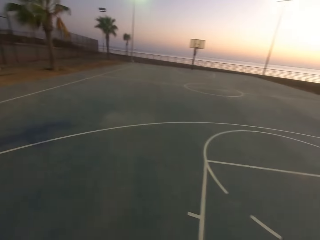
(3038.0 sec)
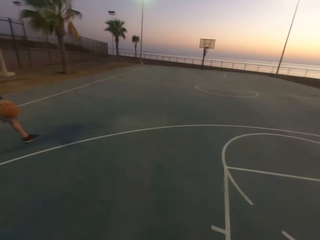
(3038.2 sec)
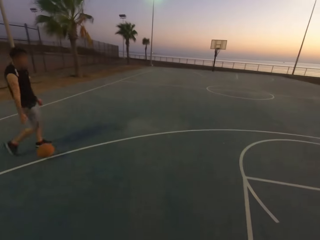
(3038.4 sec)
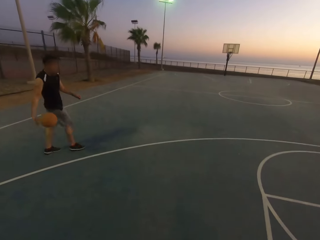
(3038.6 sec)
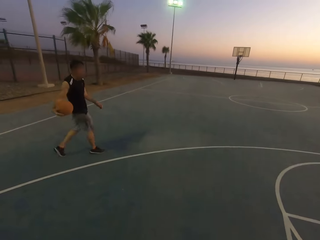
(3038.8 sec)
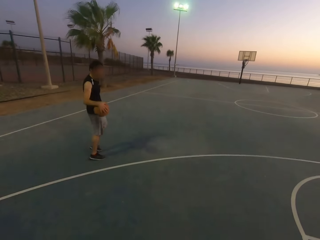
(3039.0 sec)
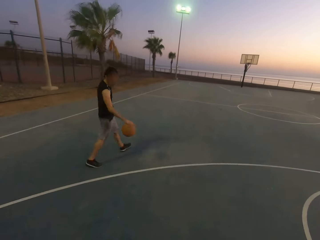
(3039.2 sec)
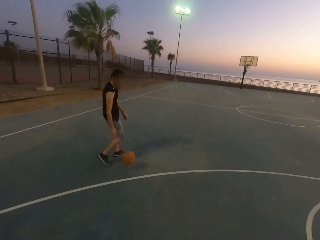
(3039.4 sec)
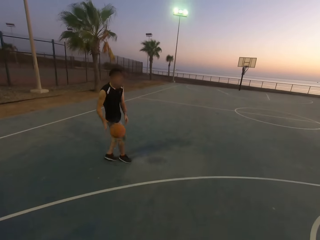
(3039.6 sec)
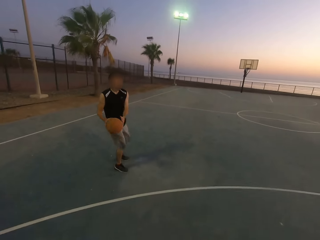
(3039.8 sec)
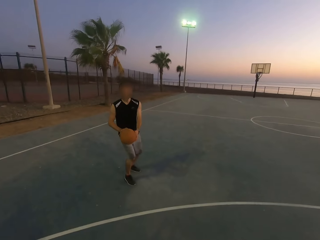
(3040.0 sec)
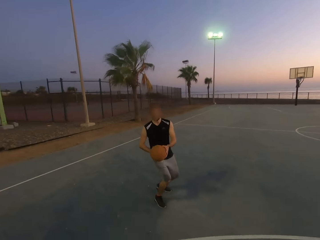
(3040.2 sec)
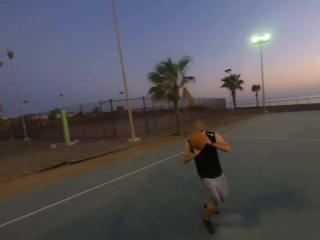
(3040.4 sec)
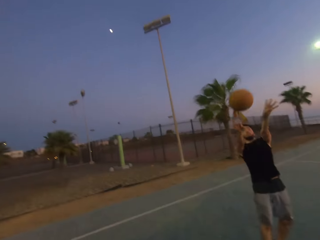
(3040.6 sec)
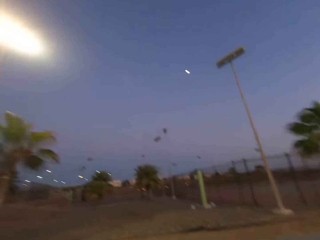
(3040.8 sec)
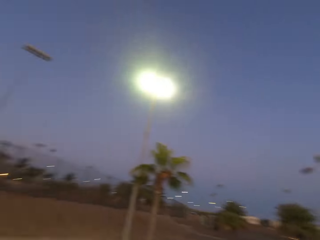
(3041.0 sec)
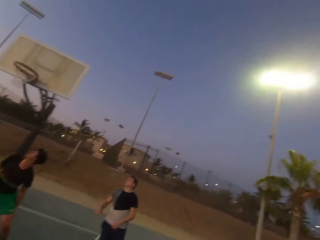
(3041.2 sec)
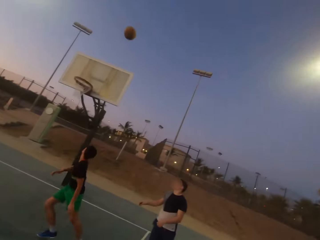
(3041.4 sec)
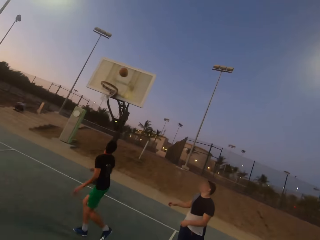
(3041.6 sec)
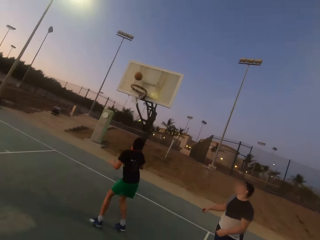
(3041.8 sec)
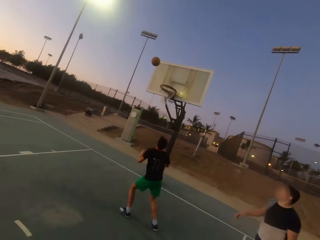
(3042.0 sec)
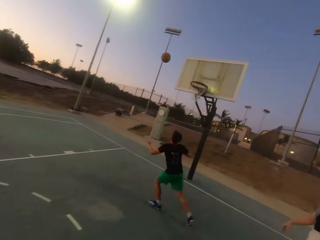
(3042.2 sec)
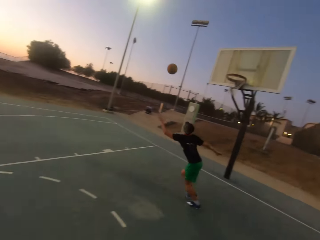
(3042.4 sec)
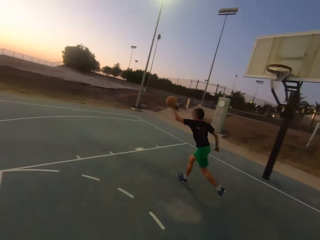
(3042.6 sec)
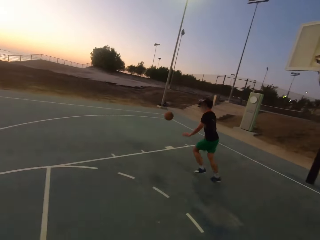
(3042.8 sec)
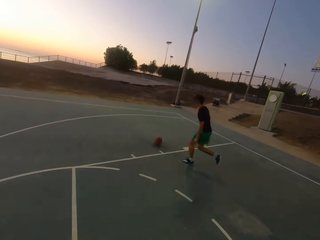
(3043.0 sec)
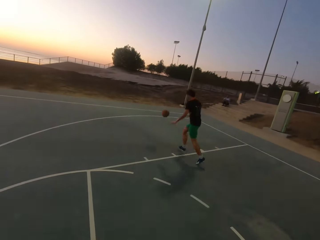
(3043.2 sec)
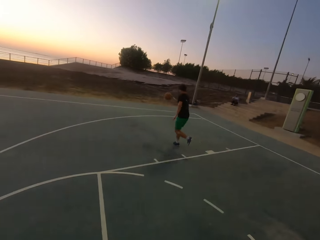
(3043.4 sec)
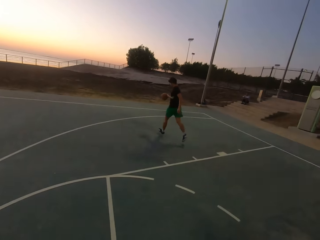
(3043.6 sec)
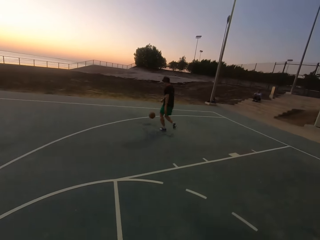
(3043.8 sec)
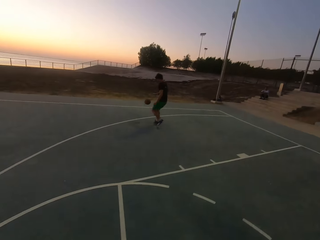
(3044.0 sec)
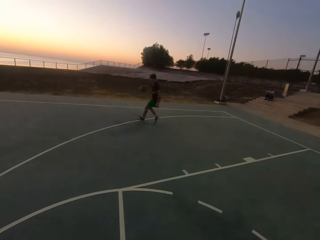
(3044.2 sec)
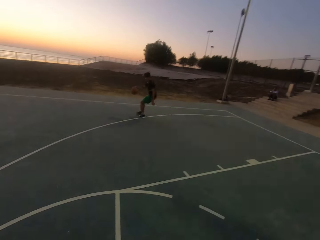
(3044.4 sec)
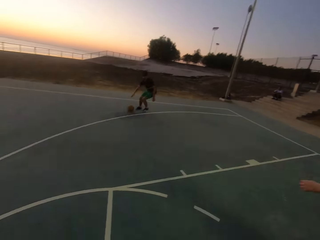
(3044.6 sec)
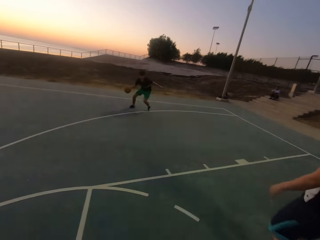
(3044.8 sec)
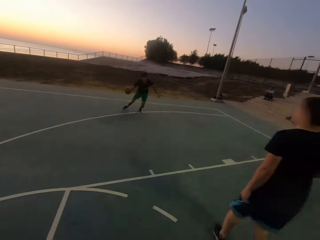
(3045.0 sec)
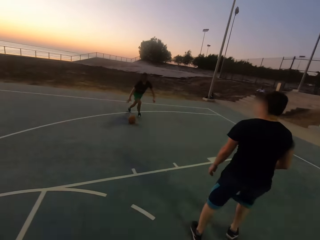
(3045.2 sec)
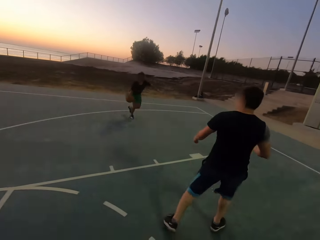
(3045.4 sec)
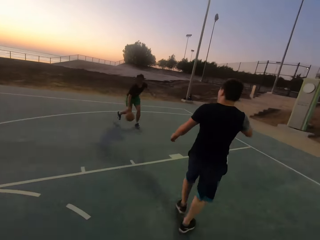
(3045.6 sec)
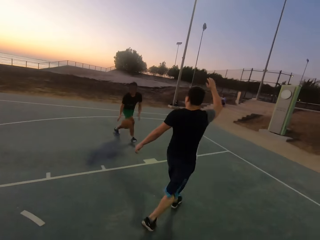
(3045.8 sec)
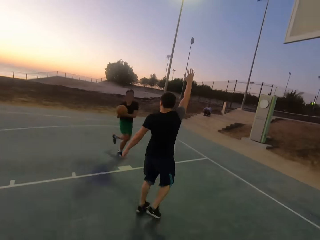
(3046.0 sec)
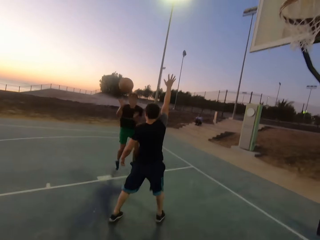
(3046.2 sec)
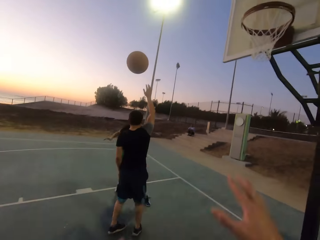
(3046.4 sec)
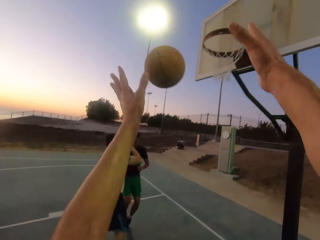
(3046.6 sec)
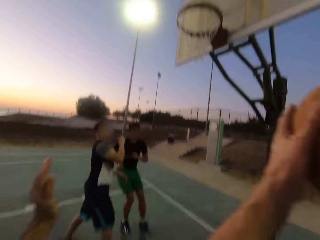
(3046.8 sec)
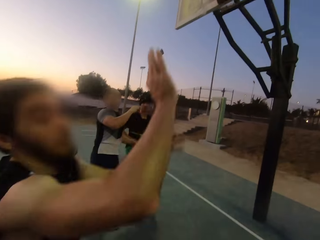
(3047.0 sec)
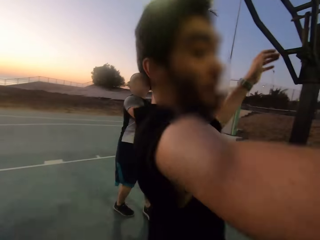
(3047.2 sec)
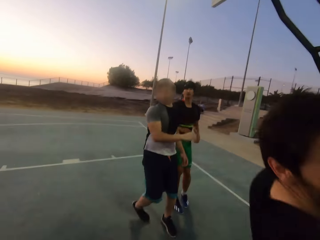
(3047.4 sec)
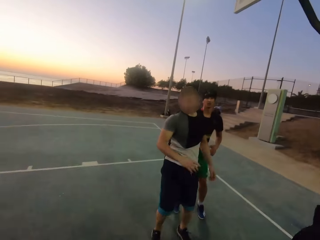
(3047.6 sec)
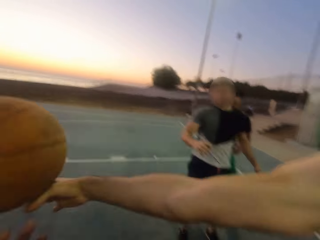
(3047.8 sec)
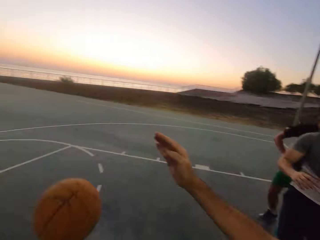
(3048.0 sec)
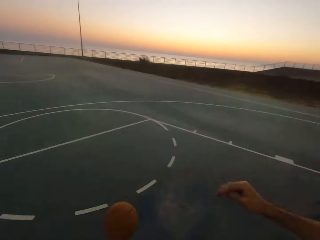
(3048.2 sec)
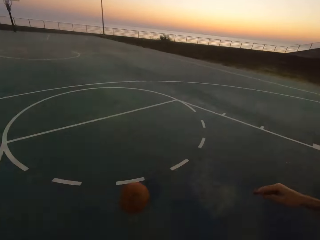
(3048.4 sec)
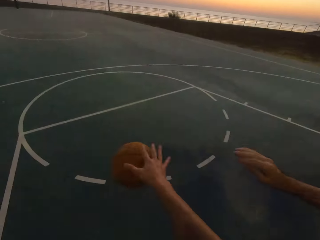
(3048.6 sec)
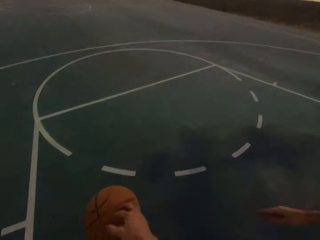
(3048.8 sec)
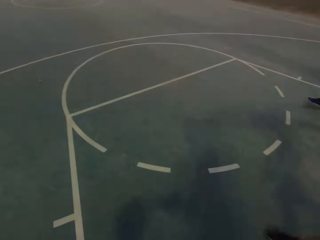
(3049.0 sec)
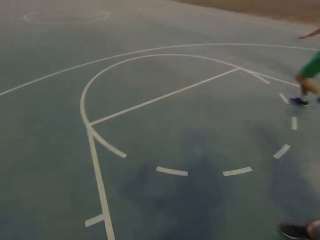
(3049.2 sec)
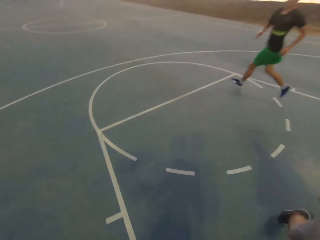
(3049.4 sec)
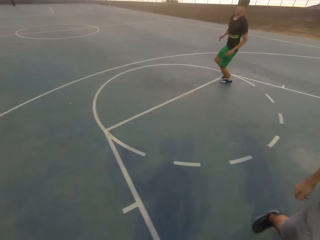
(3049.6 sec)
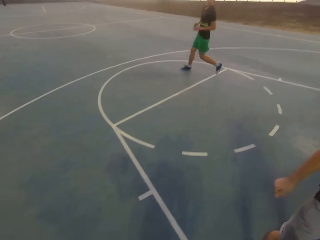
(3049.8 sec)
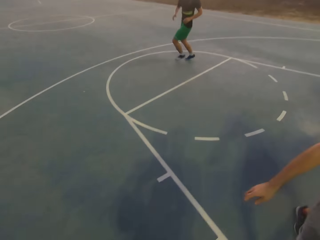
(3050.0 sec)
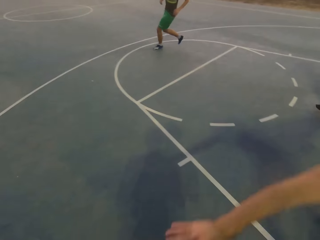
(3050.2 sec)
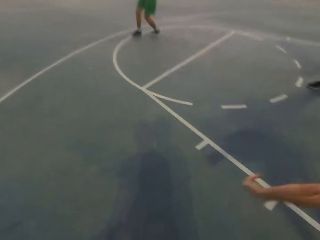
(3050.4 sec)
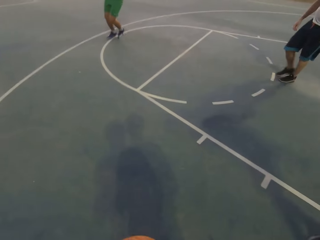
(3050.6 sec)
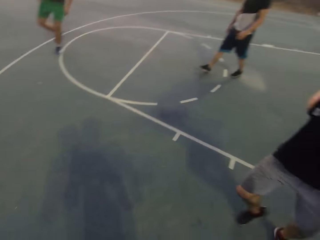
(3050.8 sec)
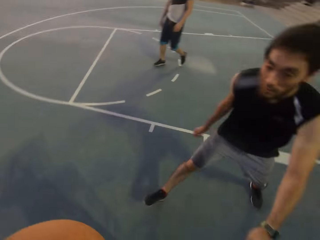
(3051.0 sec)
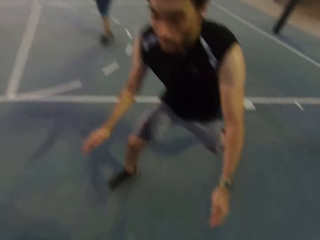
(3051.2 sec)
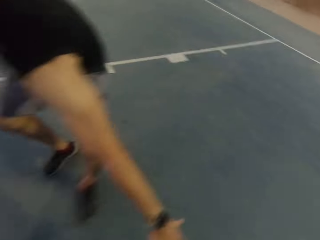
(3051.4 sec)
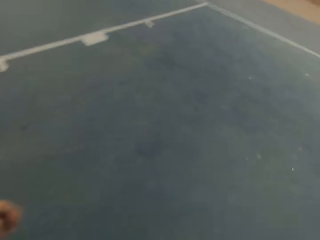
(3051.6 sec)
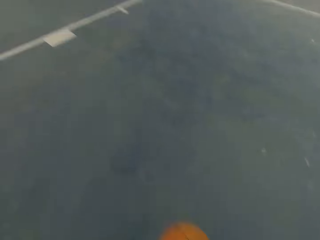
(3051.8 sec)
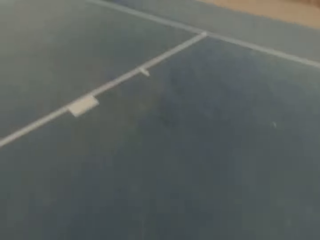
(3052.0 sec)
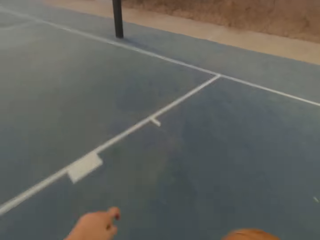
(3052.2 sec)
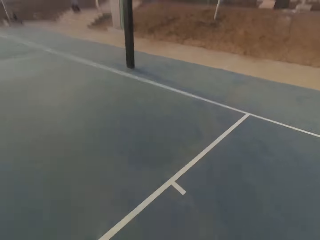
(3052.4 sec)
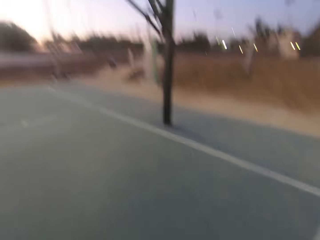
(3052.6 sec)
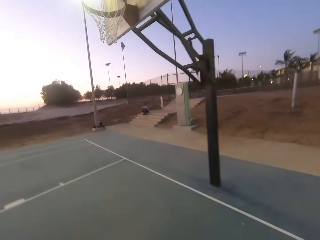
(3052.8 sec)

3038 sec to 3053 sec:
A man throws the ball in the hoop. Another man picks up the ball, touches the ball, and dribbles the ball. A third man shields. The second man throws the ball to the camera wearer. The camera wearer picks up the ball. The first man shields and taps the ball. The camera wearer dribbles the ball. The first man shields.

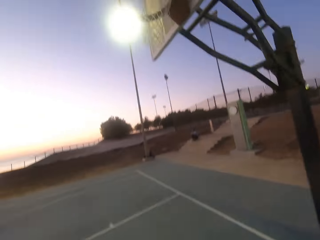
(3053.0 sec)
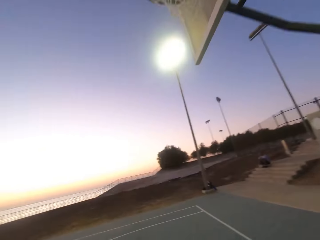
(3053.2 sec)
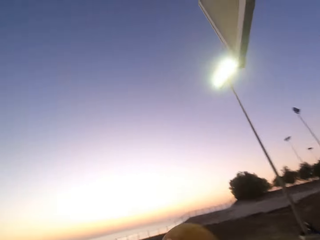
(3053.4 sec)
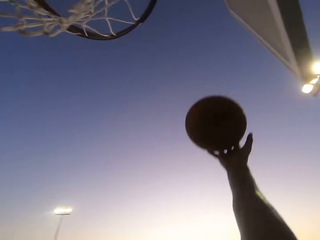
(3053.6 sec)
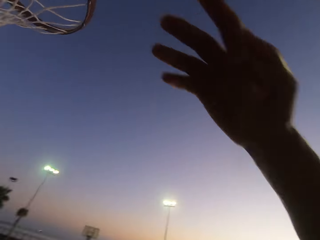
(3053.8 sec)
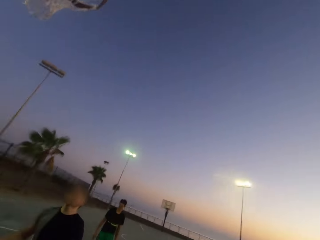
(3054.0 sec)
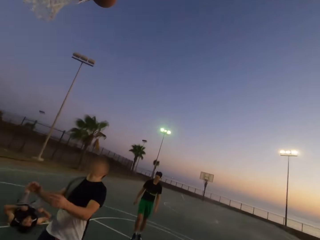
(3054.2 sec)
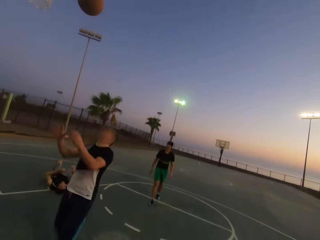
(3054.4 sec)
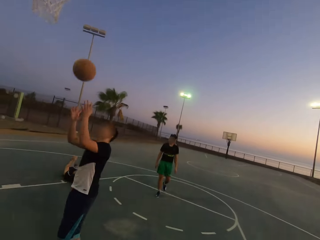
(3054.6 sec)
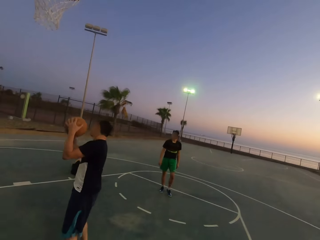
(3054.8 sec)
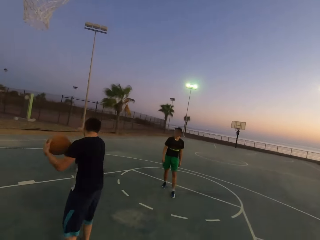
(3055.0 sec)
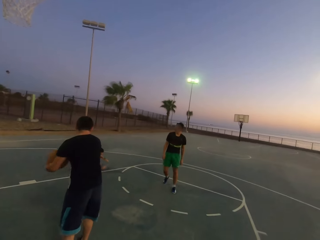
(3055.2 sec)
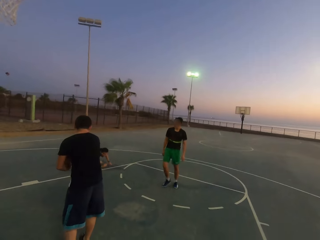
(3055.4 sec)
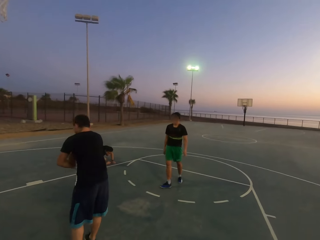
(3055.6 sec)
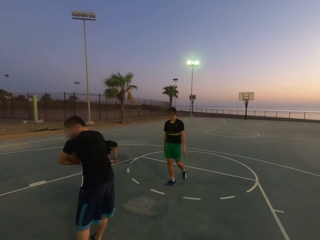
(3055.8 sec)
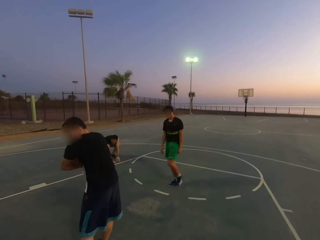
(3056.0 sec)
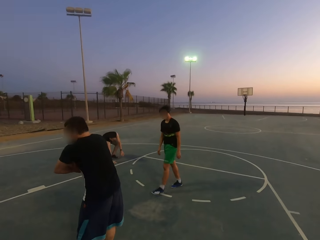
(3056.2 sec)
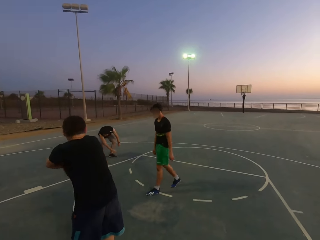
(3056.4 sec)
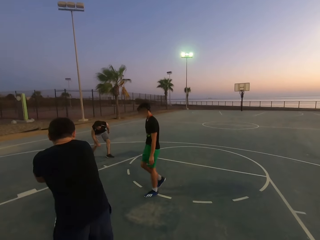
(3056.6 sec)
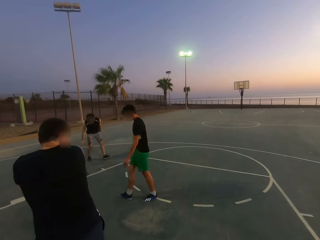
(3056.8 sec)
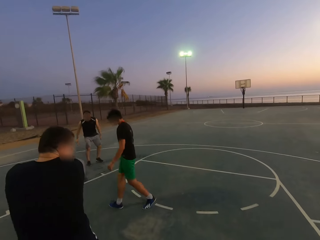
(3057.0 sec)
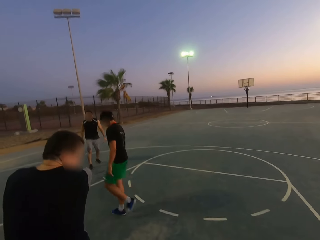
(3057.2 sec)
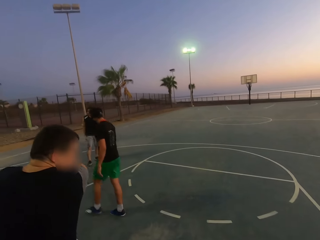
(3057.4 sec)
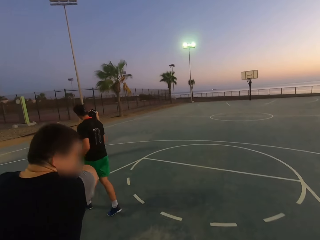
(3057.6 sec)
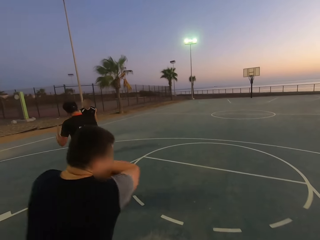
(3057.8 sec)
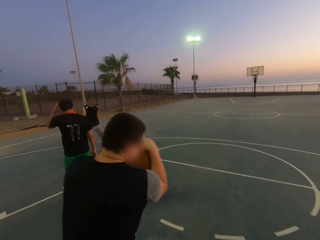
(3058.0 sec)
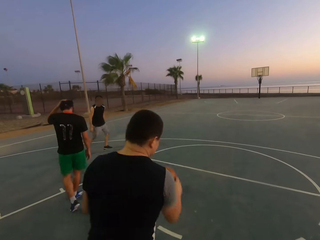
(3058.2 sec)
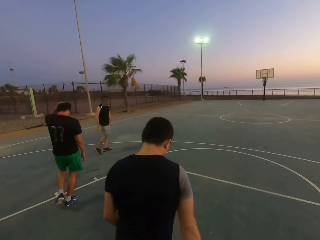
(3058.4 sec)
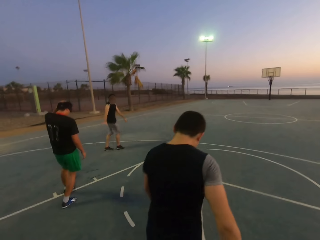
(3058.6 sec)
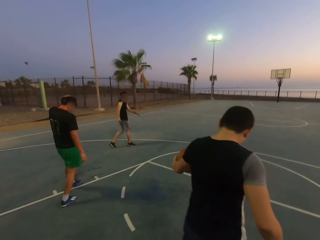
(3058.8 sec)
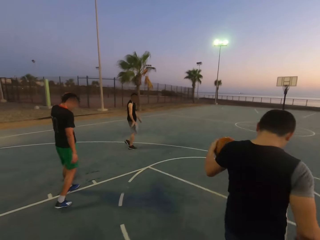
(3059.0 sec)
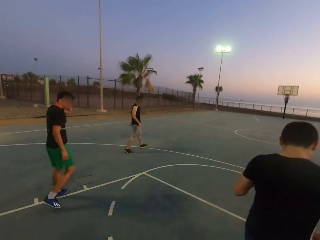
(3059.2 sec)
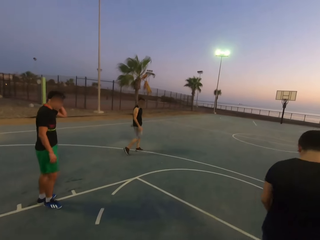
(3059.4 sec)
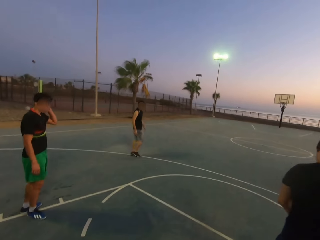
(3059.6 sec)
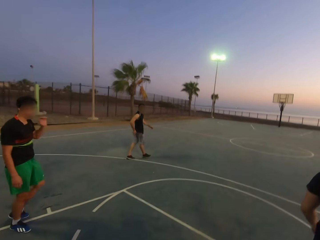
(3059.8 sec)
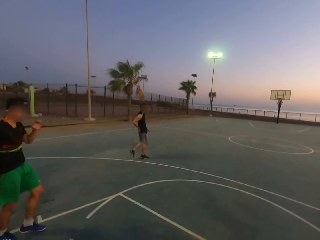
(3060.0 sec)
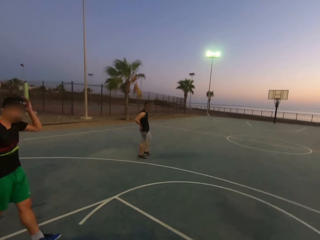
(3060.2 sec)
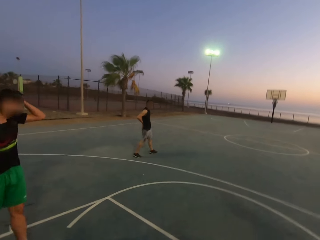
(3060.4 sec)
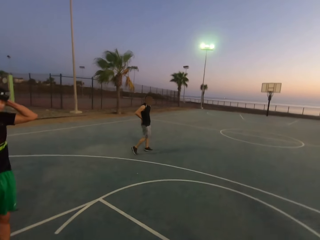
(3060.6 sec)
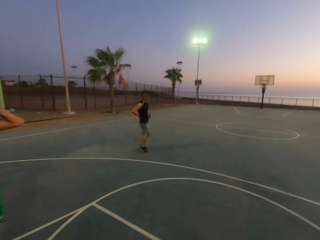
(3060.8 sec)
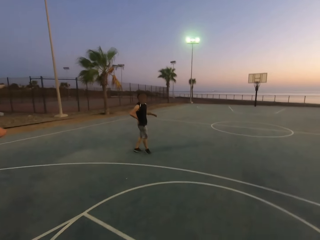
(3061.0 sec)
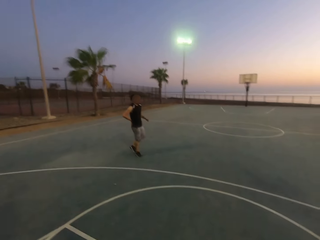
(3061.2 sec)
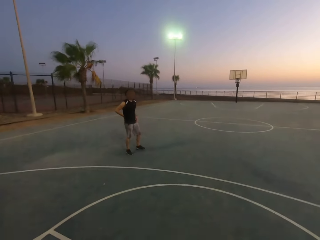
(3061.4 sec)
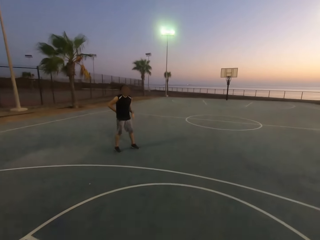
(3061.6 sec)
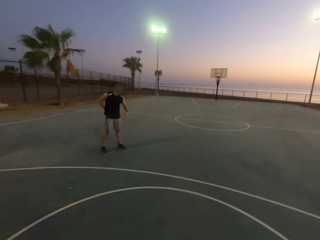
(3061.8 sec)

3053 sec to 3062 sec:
The camera wearer throws the ball in the hoop. A man picks up the ball. Another man walks. A third man stands up. The first man holds the ball and dribbles the ball. The second man walks. The third man walks. A fourth man touches his head.
